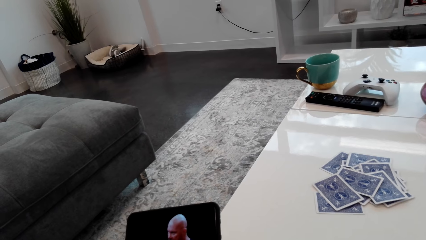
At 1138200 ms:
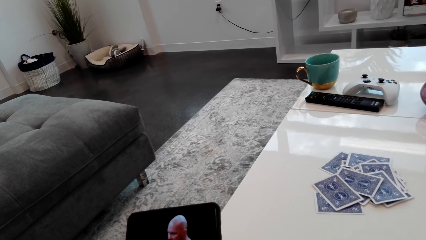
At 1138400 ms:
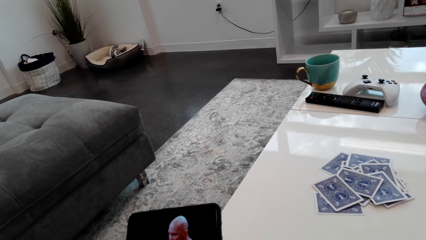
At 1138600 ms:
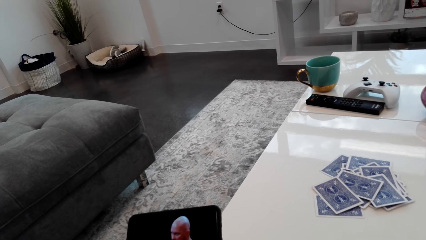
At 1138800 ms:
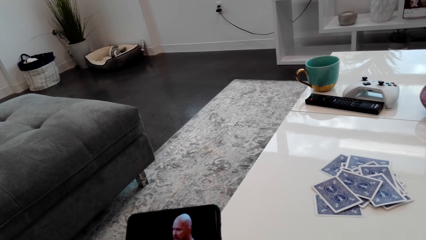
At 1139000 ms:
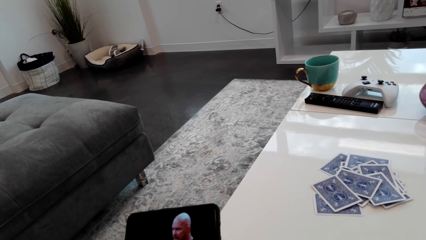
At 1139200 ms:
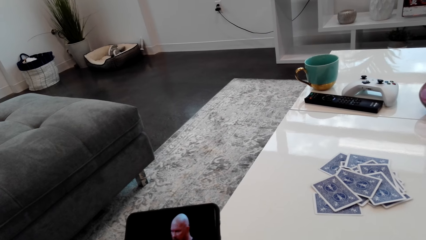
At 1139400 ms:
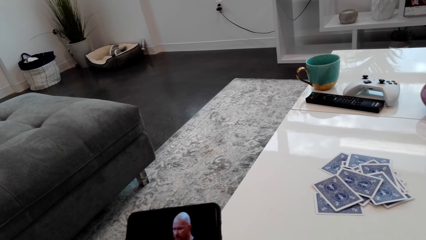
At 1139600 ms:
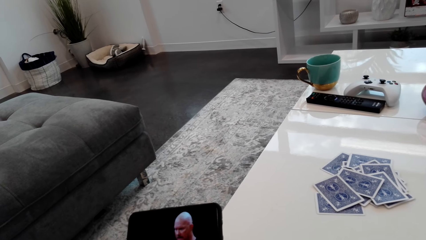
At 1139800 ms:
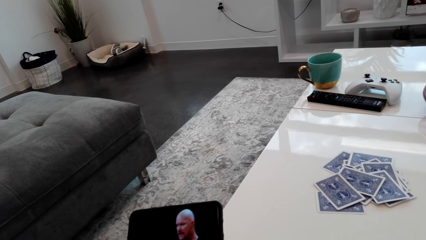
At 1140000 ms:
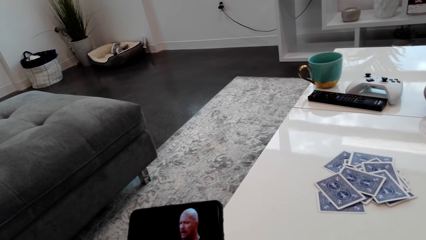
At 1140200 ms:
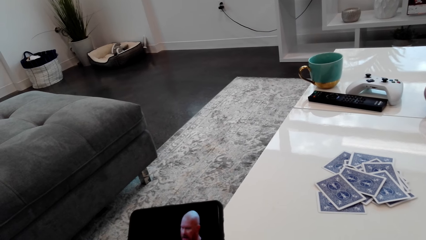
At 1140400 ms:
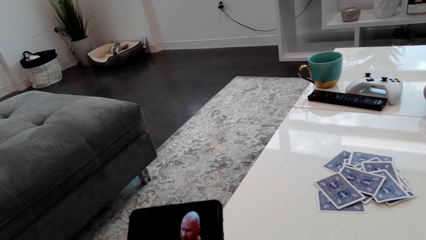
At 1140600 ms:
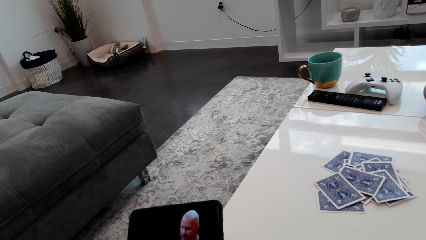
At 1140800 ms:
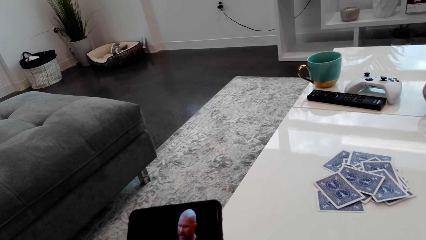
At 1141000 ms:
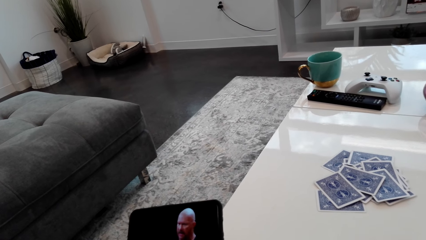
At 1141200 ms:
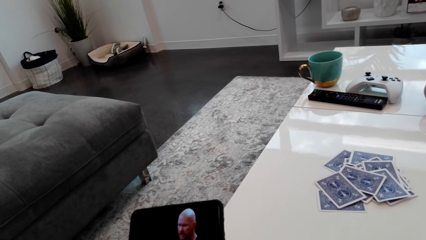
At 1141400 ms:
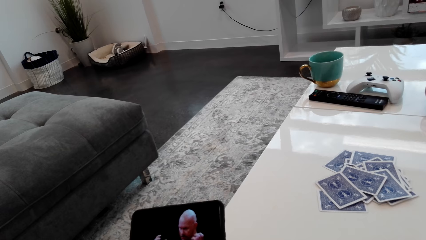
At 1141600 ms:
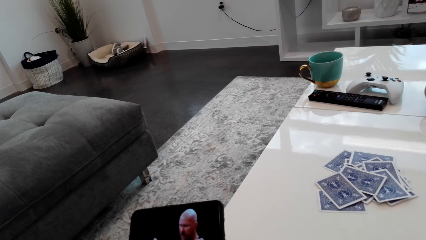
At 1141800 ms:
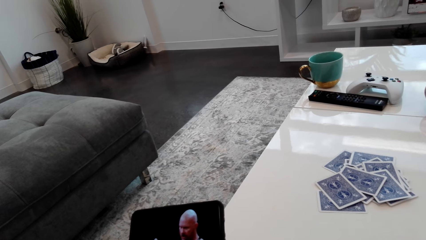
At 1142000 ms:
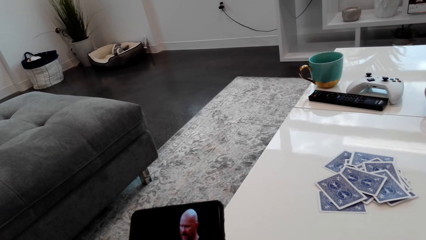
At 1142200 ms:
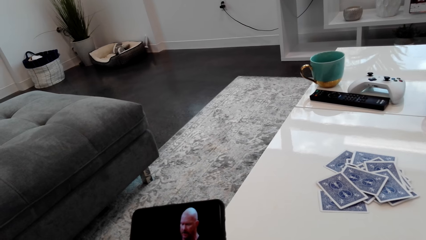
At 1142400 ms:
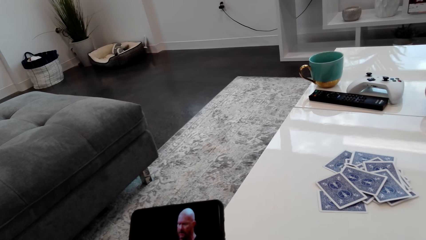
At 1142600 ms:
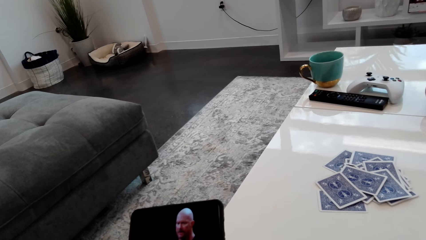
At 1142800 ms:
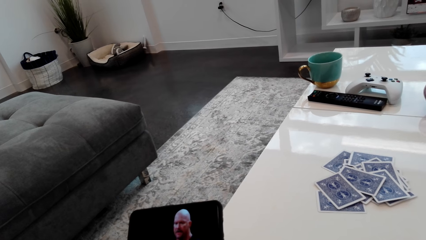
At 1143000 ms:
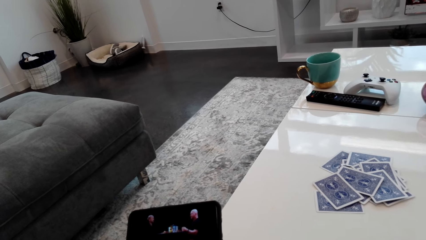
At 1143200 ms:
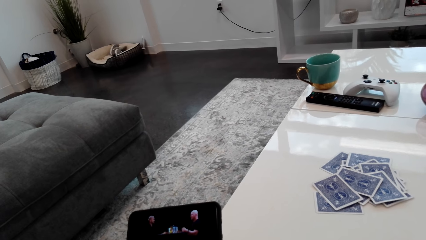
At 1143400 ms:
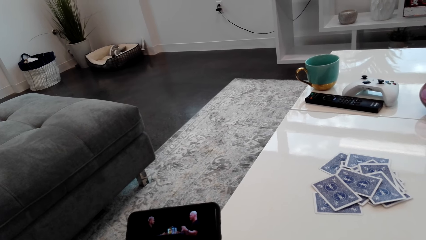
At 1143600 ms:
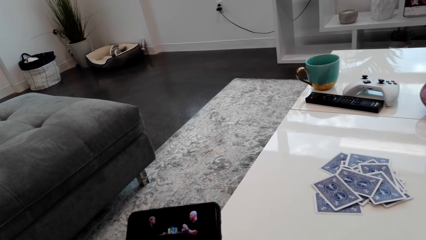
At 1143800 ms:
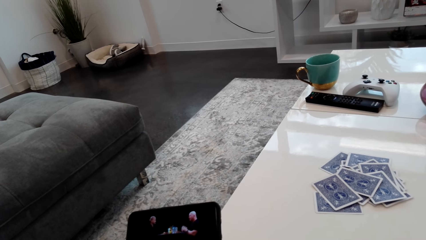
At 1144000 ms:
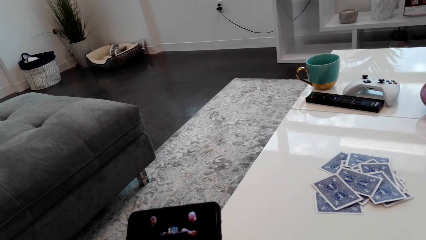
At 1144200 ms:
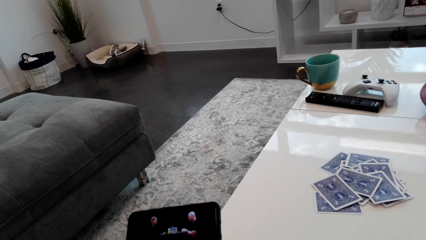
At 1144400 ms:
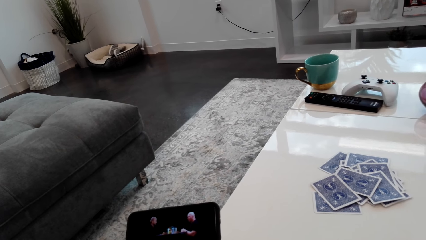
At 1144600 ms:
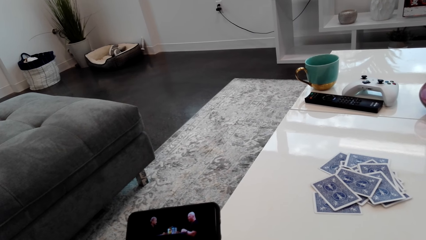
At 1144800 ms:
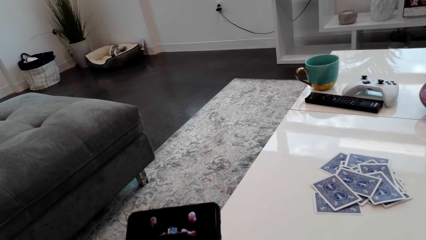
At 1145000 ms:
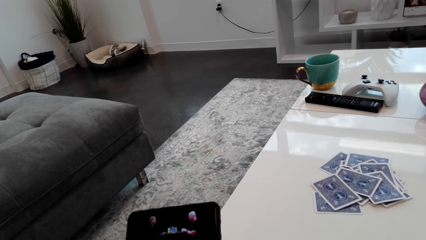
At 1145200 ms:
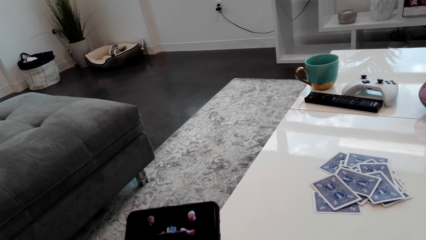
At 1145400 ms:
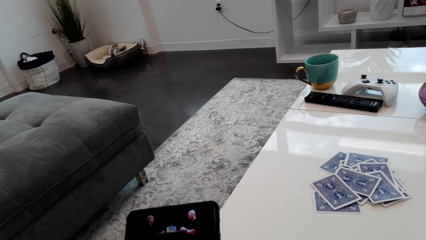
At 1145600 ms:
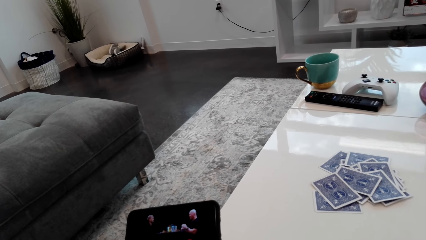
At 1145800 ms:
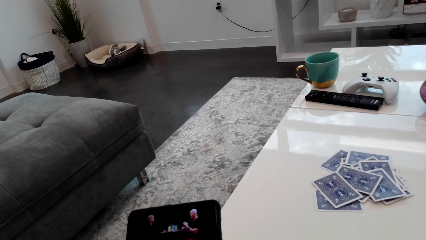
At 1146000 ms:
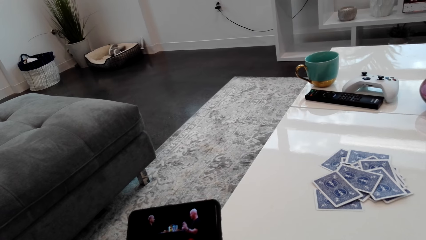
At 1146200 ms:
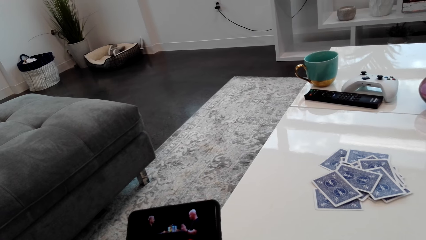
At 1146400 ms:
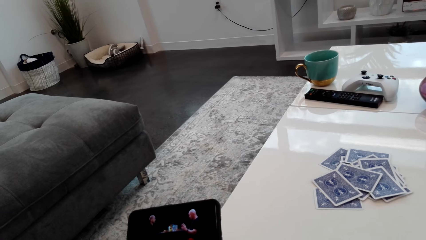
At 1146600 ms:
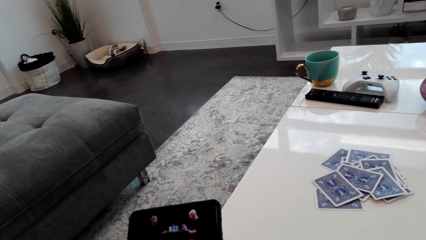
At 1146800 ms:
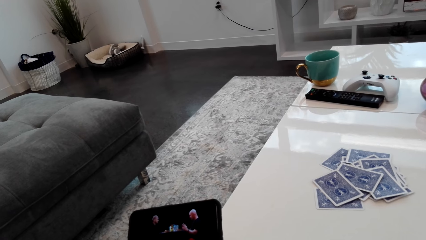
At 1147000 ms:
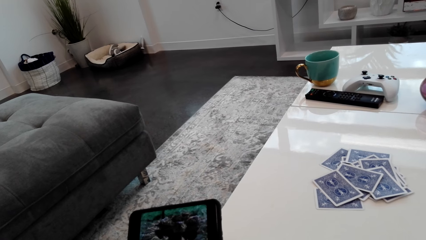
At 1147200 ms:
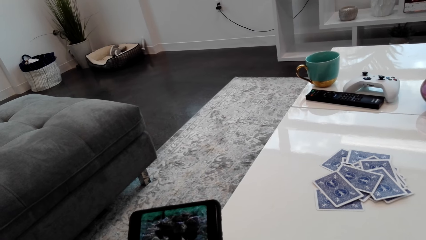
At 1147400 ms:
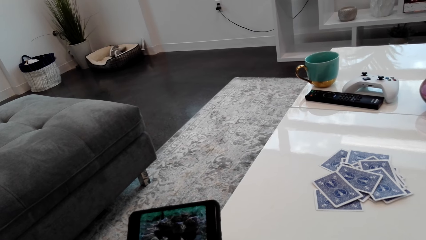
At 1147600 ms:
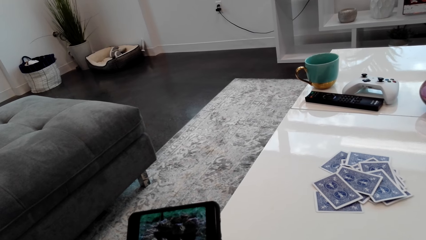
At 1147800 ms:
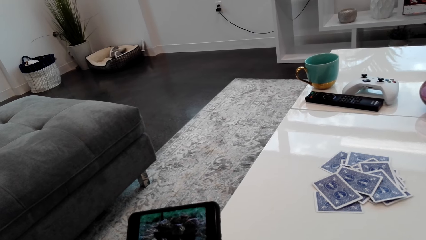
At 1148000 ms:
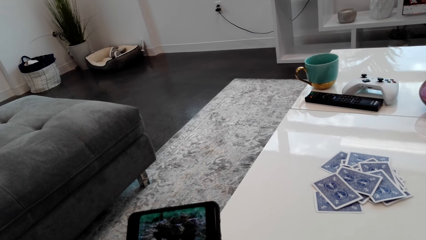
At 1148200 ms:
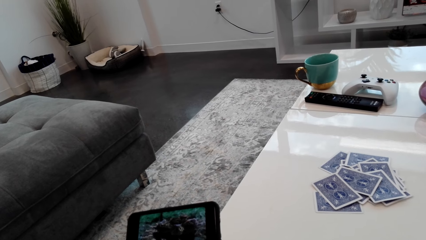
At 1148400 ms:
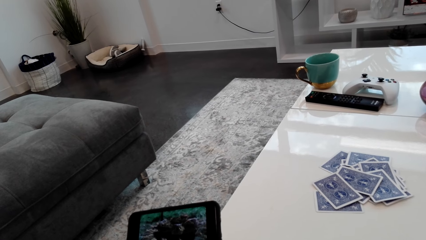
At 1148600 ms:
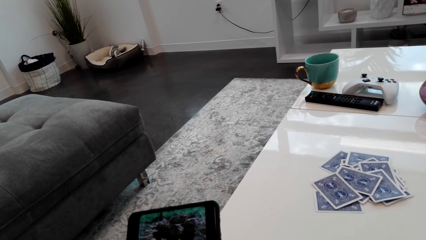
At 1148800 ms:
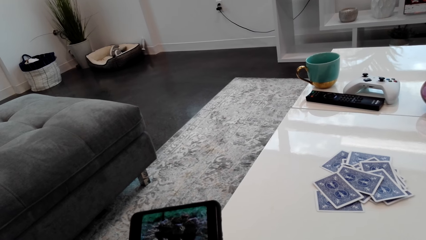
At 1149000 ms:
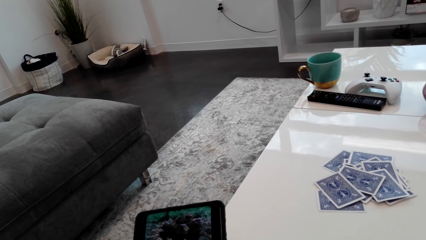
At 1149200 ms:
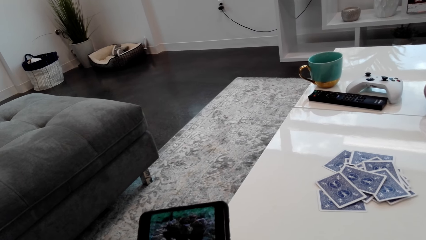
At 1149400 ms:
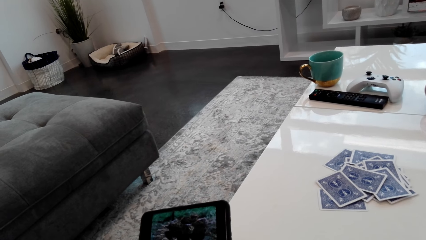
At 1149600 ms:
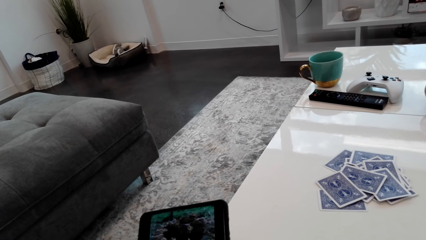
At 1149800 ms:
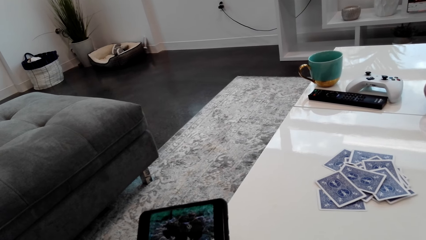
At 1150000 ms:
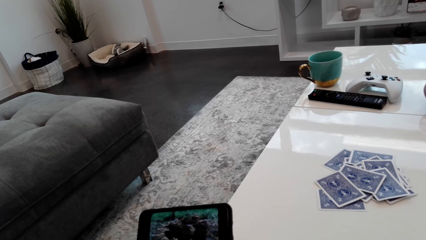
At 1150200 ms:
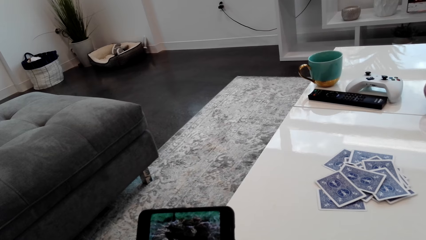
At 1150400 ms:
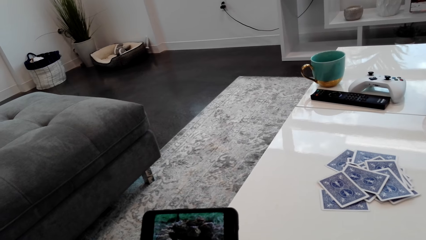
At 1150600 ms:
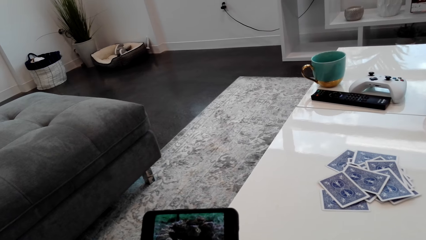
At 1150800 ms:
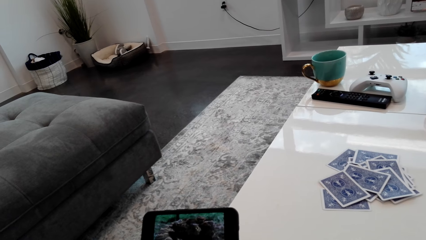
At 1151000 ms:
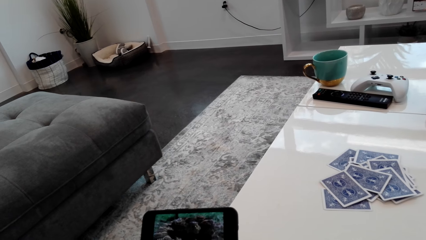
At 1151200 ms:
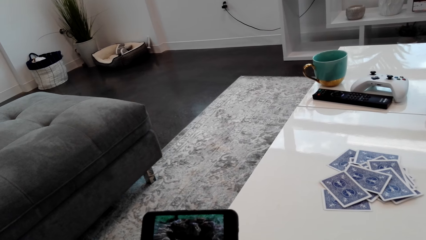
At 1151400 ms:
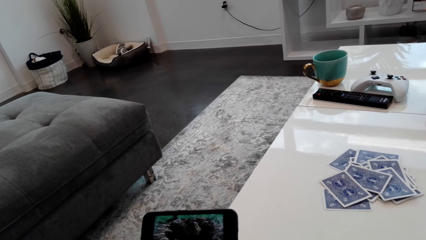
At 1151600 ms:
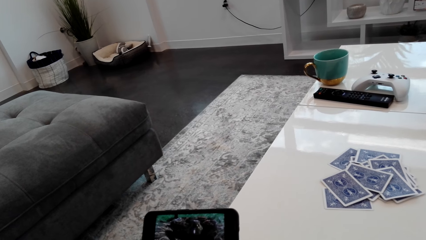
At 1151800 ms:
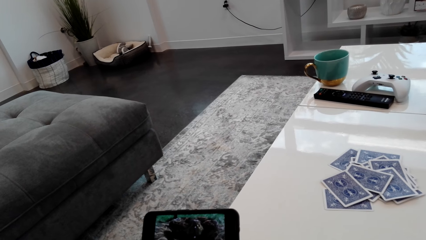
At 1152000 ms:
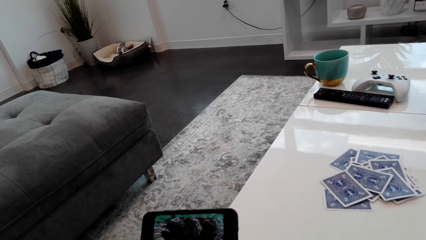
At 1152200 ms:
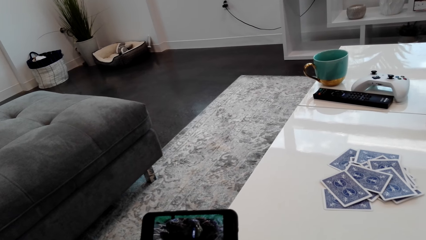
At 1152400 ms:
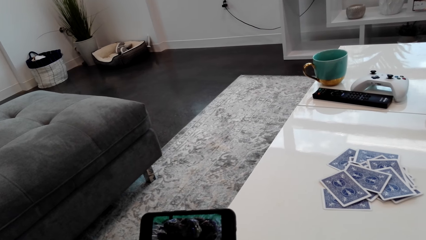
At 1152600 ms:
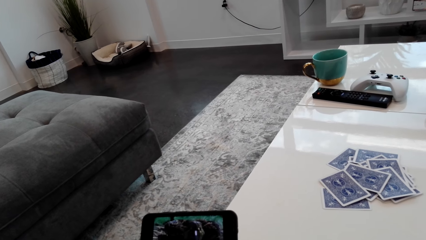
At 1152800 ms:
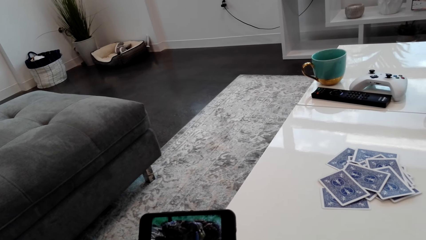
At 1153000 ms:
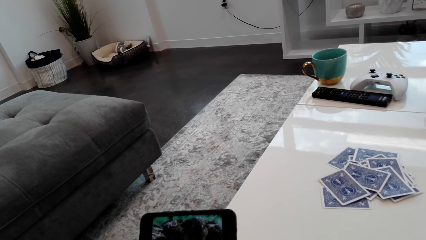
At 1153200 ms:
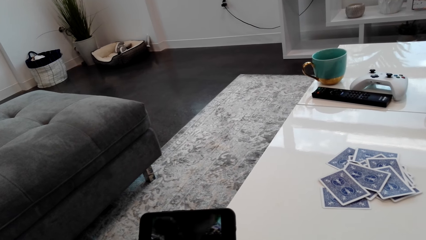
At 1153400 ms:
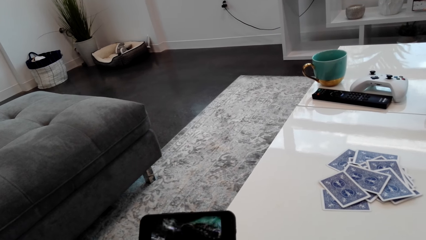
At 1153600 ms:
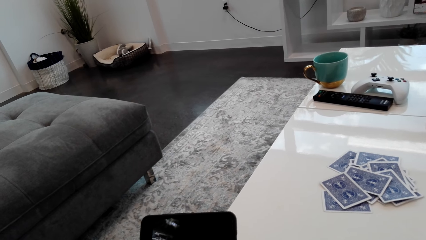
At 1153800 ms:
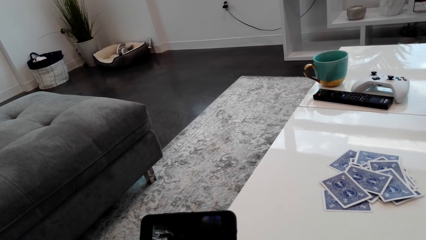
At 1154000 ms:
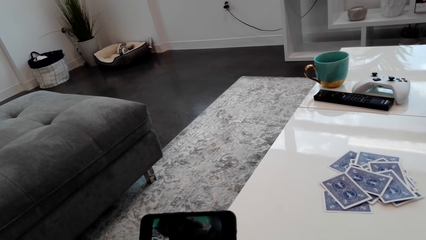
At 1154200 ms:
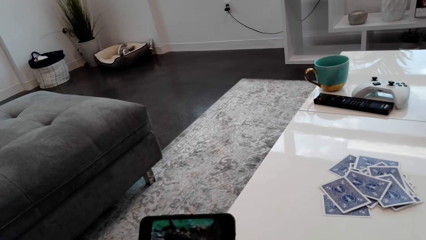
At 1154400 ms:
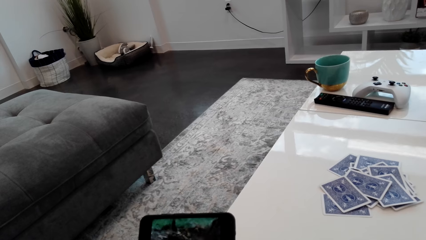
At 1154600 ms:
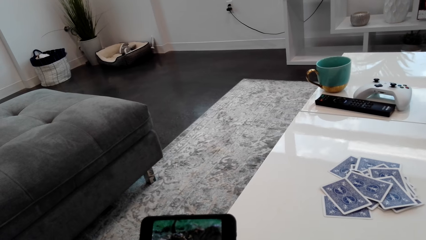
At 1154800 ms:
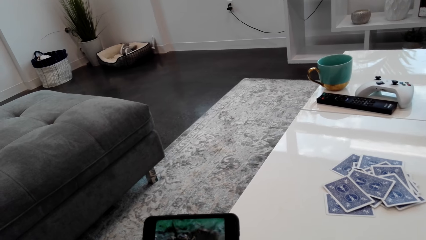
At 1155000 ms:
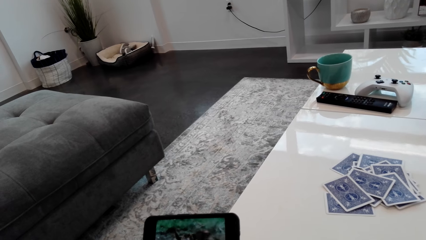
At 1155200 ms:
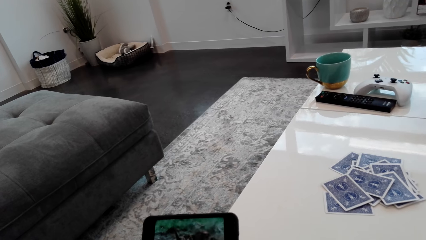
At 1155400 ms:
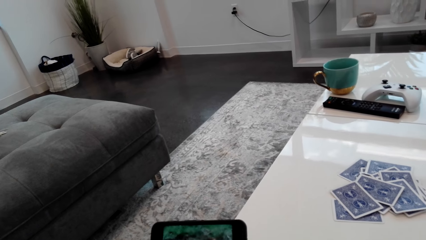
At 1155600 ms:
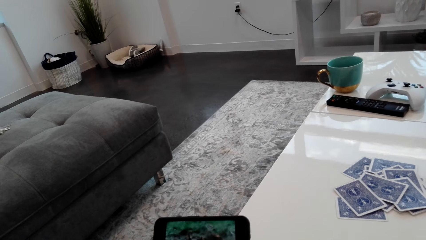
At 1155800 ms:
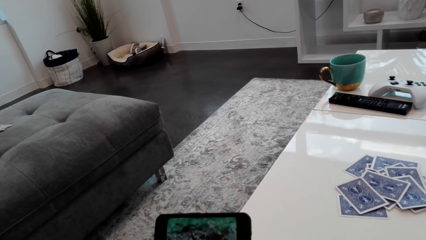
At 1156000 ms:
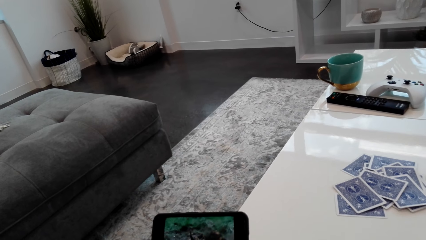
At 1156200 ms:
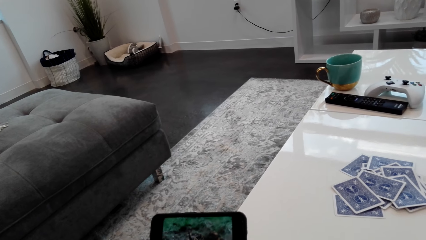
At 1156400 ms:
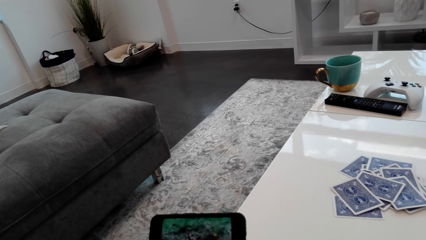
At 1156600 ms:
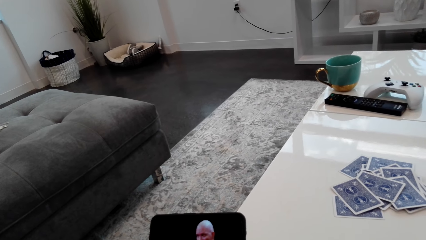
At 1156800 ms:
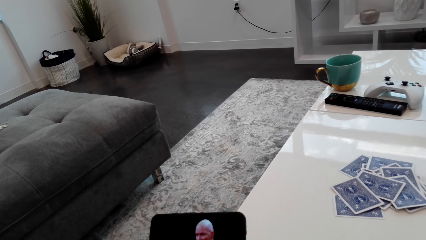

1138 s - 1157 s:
The camera wearer laughs. They converse with the lady. They talk.
